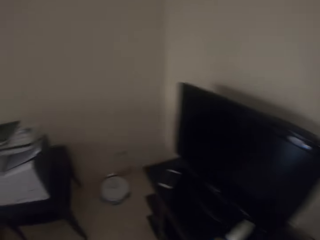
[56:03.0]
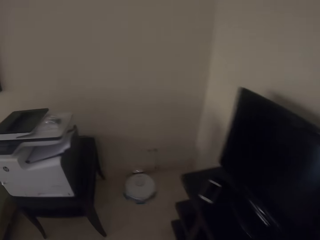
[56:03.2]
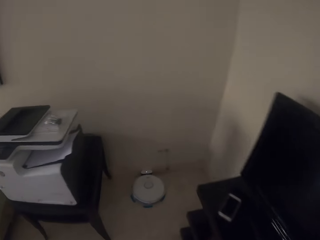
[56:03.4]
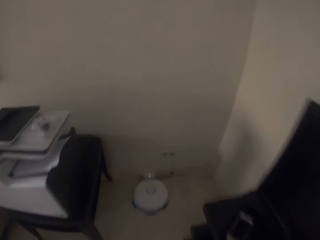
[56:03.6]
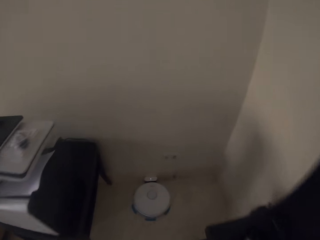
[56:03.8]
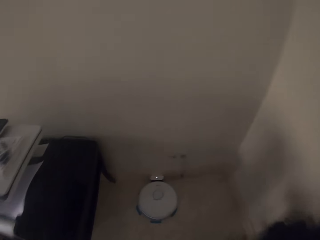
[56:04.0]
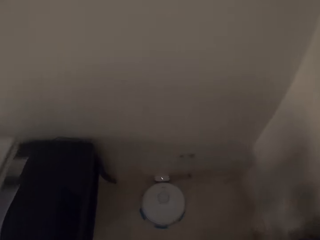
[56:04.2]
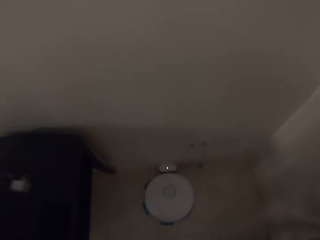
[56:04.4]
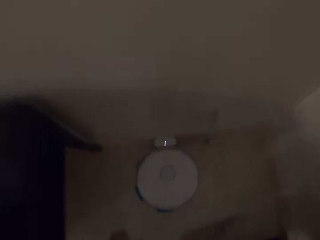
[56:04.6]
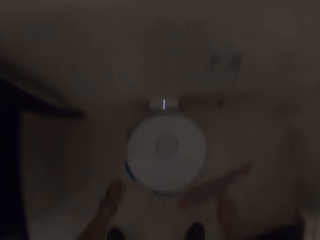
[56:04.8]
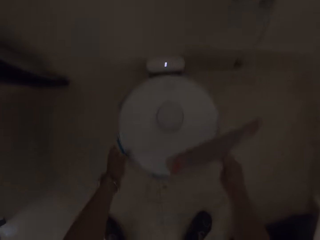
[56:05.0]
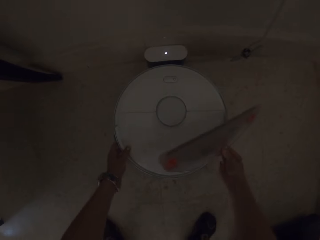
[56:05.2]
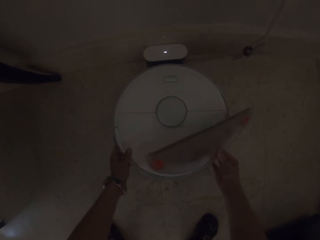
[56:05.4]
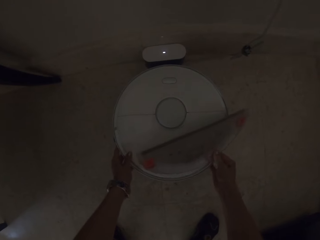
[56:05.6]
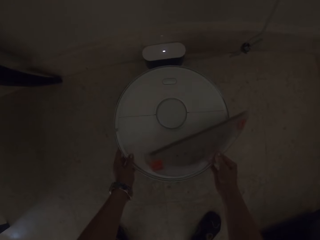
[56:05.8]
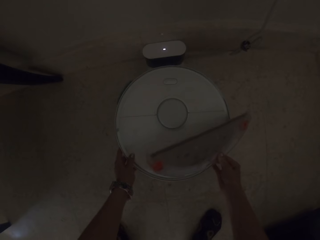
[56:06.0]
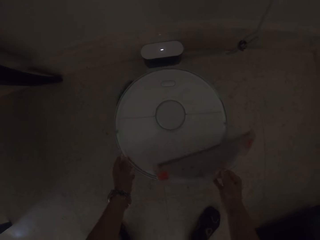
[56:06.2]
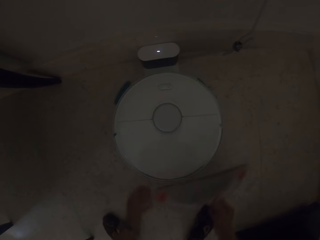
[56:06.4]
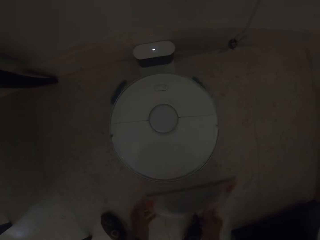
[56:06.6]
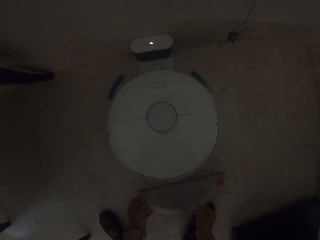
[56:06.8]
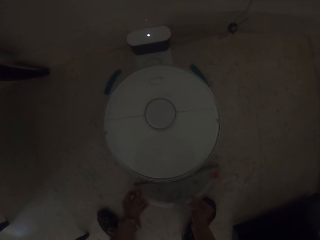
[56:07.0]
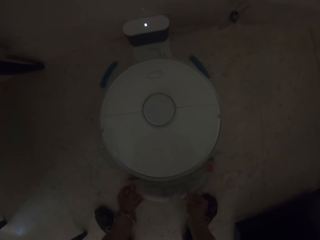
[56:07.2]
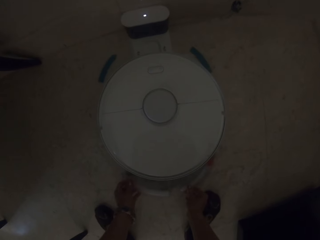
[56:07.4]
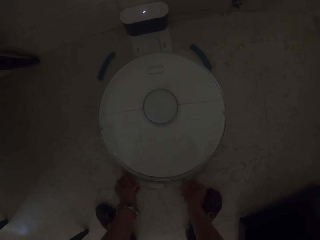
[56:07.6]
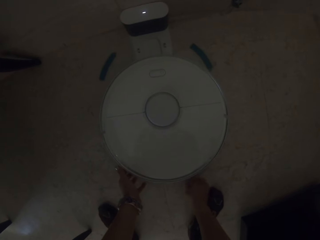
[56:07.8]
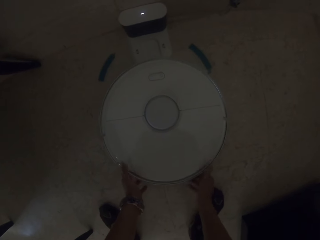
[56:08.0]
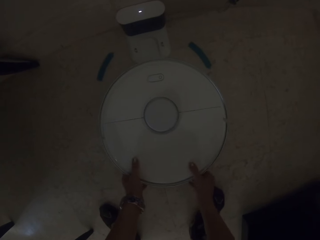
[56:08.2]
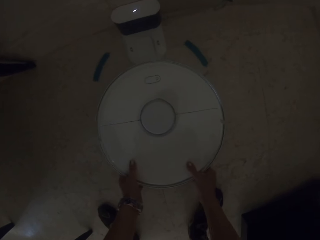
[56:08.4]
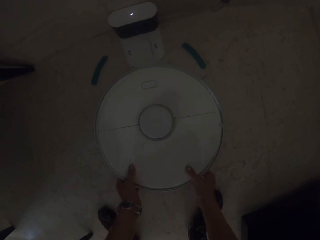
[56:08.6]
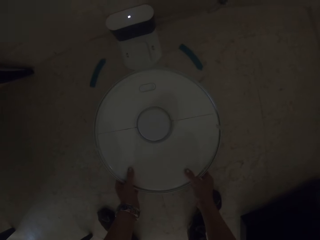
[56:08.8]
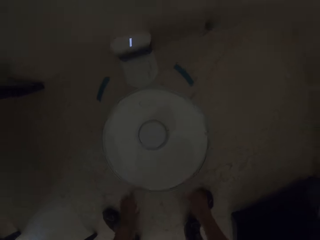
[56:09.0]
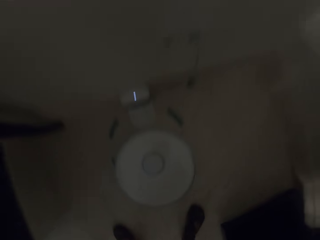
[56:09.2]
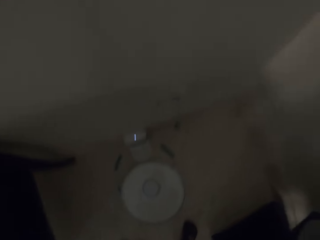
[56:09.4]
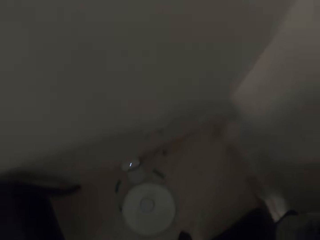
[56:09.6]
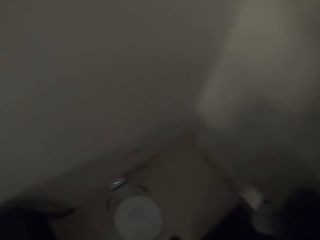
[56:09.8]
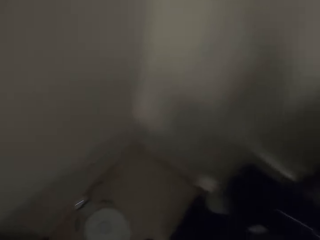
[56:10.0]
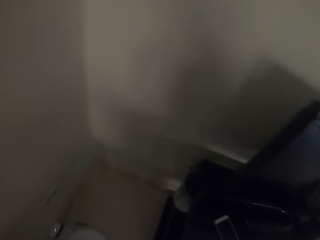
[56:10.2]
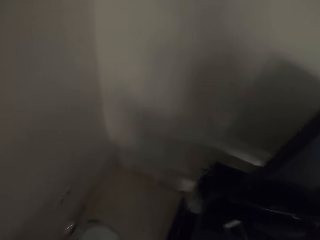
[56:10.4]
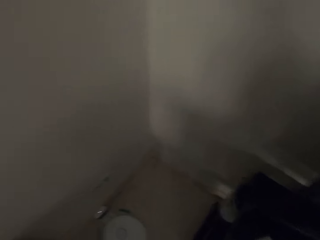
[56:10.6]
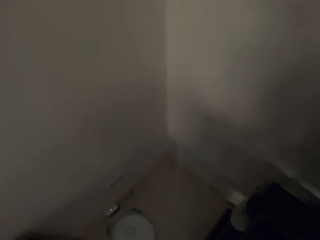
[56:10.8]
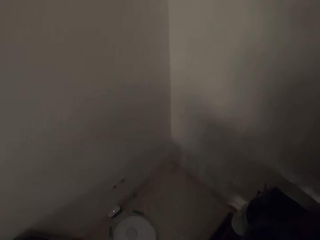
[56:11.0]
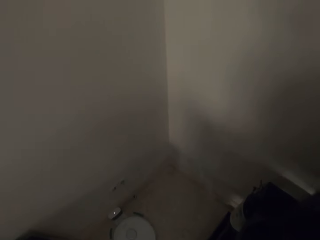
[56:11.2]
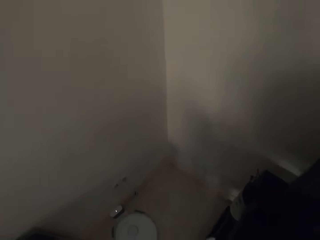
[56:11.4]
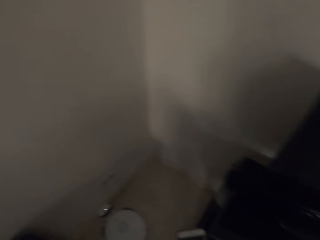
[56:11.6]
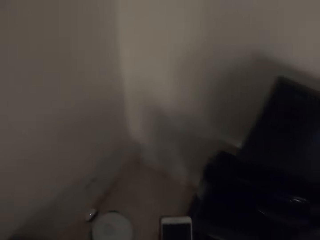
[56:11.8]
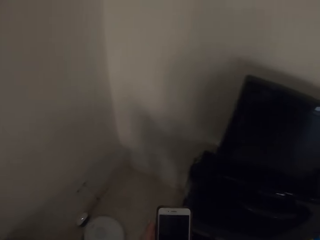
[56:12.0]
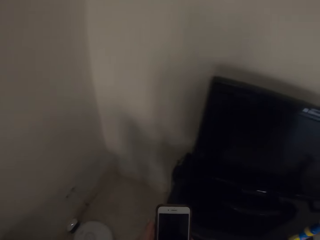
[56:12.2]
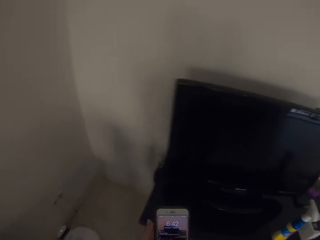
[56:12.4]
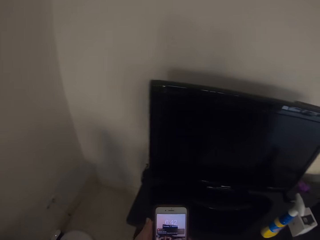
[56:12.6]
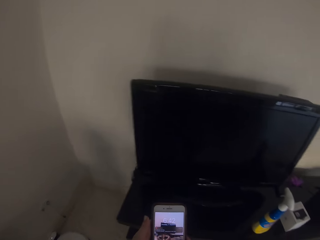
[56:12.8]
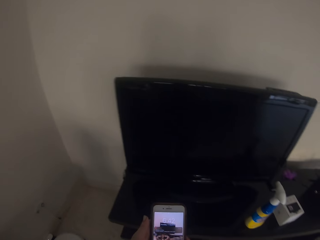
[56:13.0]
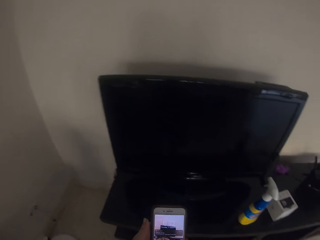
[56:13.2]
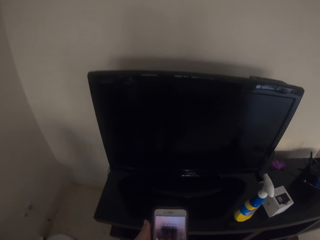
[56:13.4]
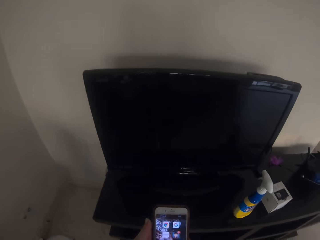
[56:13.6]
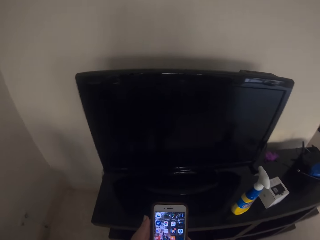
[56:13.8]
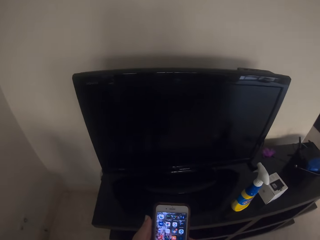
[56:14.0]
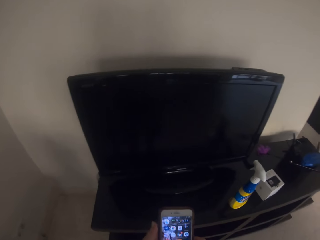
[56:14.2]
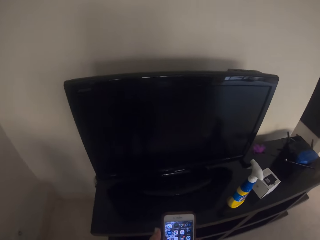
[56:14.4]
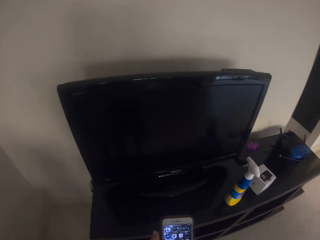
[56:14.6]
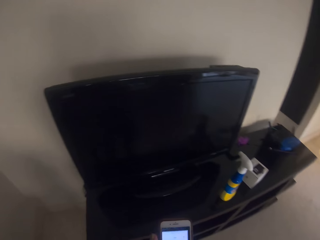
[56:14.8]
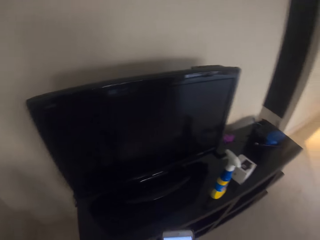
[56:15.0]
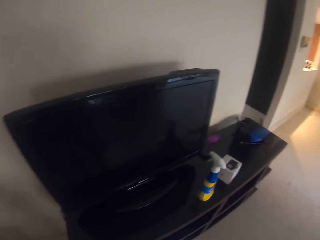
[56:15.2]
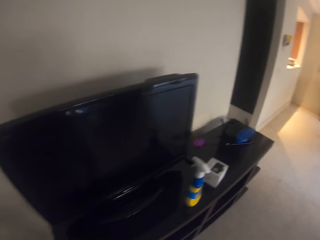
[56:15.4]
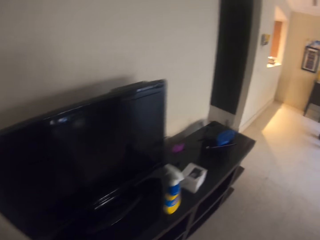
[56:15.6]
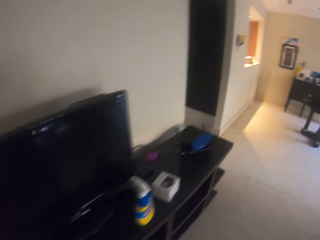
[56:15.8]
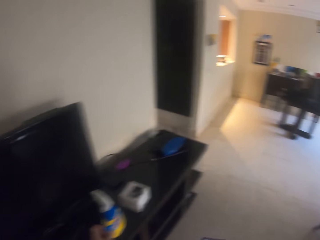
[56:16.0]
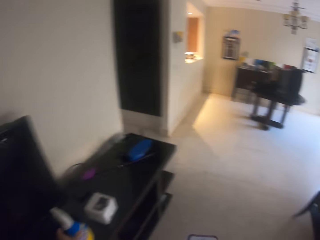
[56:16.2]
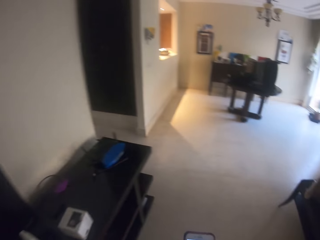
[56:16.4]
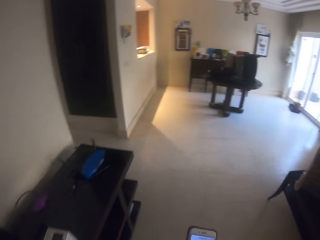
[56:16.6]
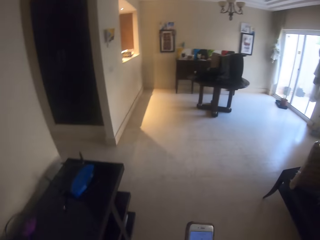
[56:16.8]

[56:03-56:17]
The camera wearer holds an object on the right hand and holds the ac with the left hand. They put the object into the ac. They hold a phone. They check the phone. They unlock the phone. They use the phone.

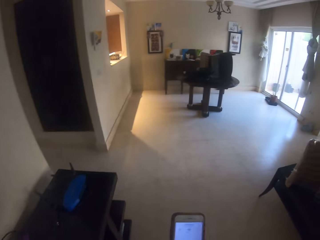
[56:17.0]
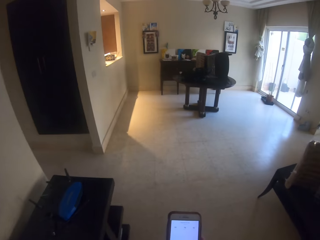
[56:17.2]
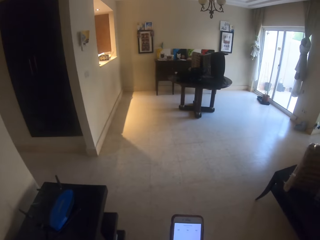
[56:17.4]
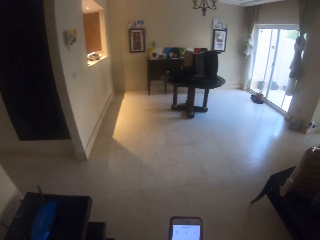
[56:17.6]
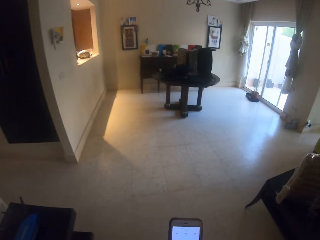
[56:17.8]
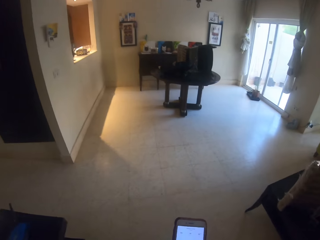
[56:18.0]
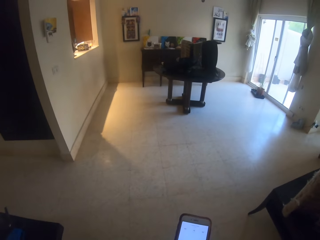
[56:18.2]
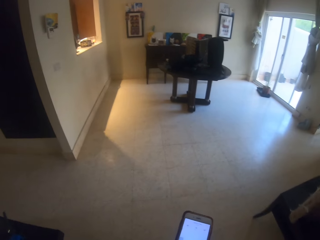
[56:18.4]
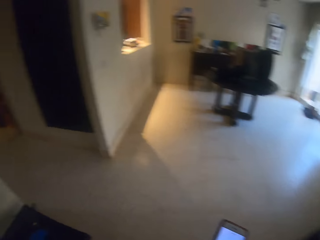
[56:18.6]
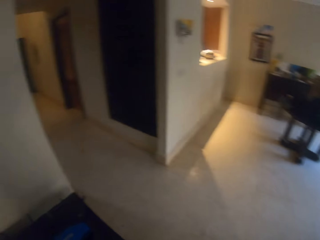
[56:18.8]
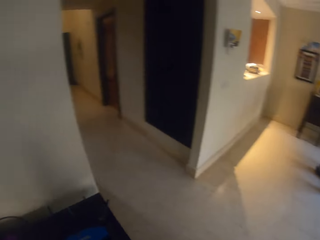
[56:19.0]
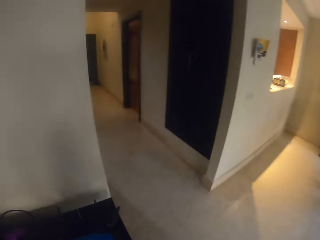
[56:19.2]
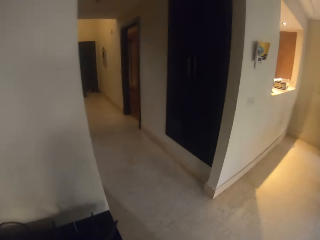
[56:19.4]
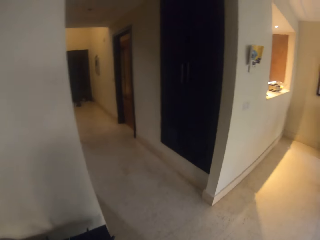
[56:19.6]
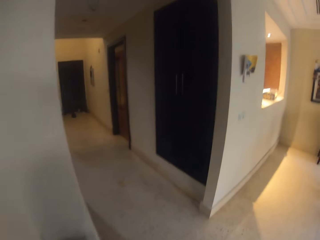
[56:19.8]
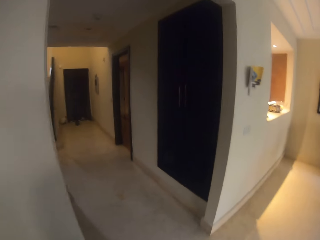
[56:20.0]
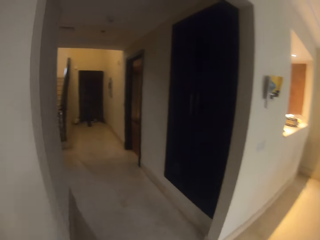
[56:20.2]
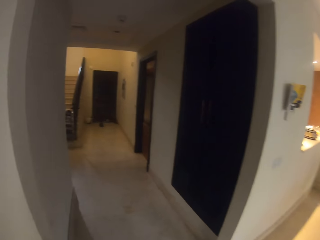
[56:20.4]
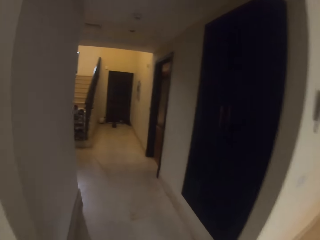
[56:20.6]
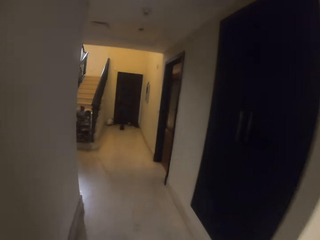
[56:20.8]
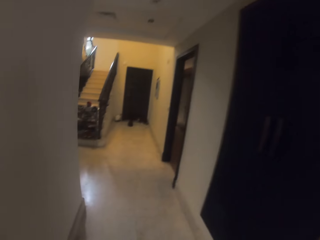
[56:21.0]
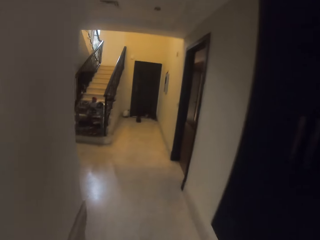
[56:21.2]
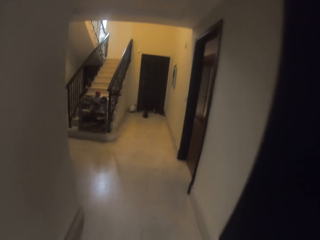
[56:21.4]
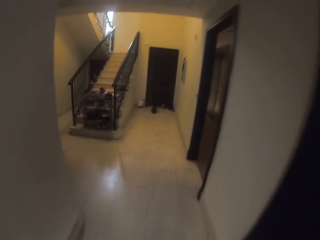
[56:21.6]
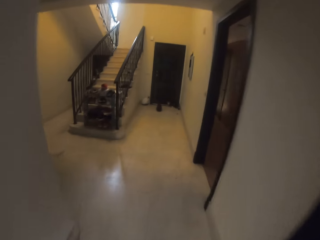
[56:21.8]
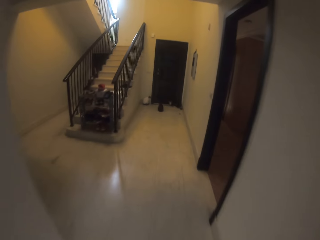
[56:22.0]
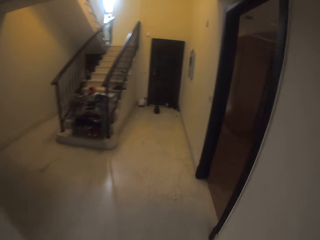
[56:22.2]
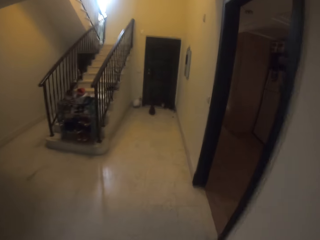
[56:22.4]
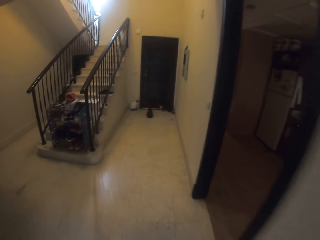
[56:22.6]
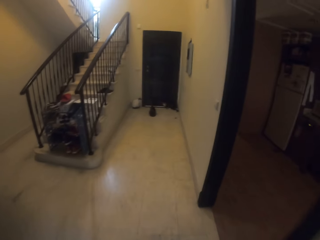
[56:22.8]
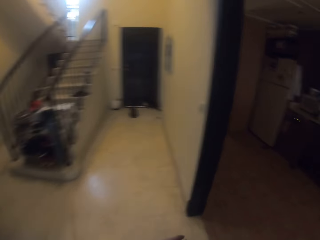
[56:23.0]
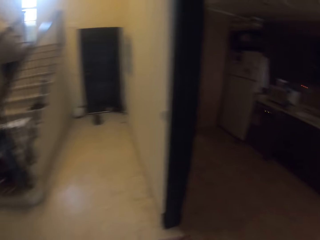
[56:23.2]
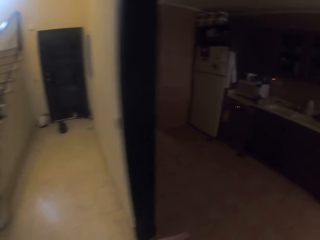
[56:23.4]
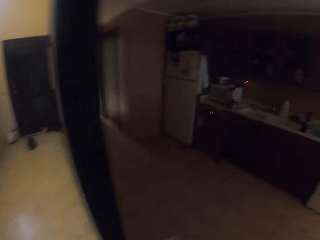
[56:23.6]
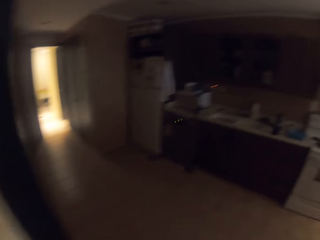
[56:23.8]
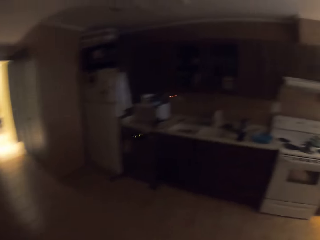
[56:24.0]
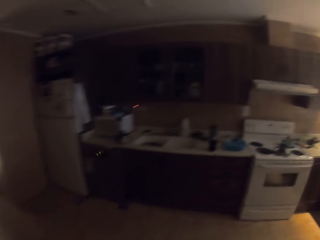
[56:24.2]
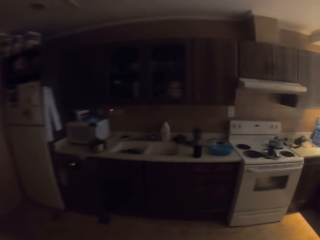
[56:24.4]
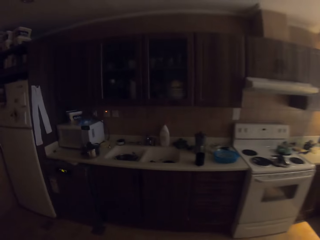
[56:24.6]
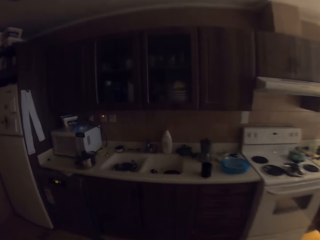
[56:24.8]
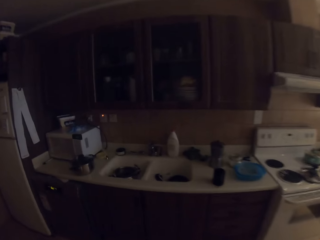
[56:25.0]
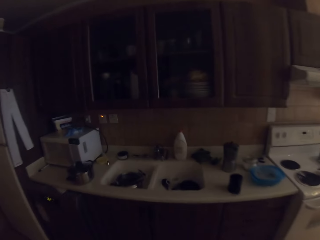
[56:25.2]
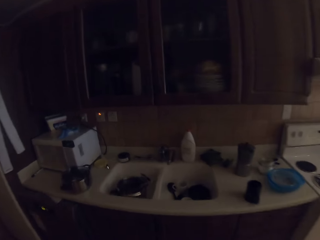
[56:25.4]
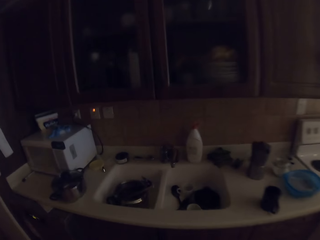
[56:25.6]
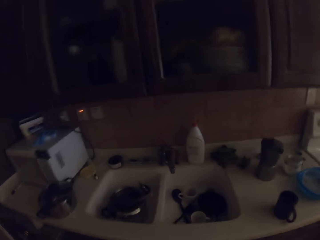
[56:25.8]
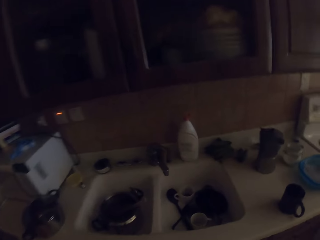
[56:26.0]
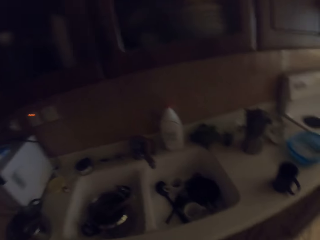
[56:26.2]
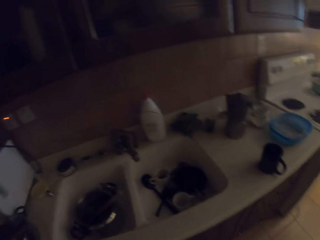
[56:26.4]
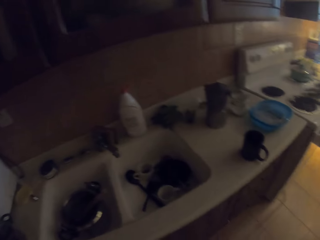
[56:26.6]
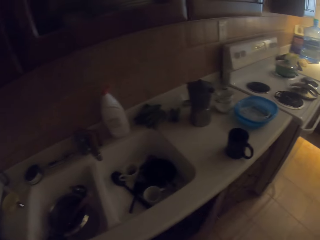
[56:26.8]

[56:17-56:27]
The camera wearer turns around. They walk out of the sitting room. They enter the kitchen.
